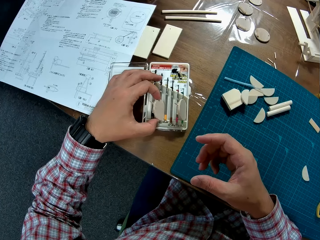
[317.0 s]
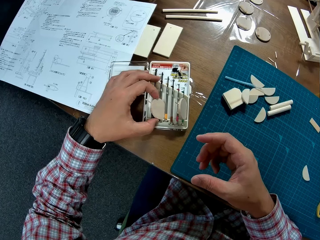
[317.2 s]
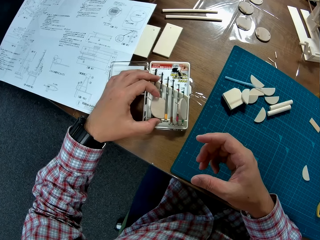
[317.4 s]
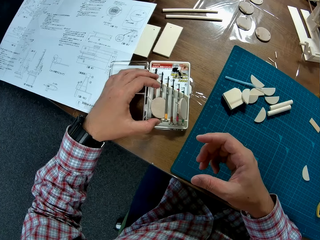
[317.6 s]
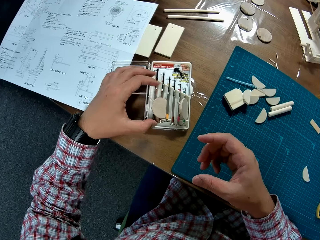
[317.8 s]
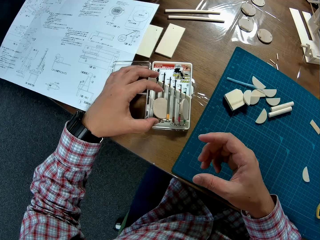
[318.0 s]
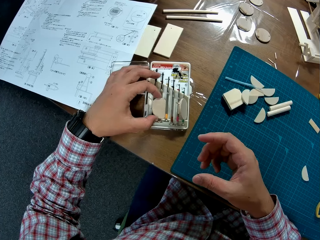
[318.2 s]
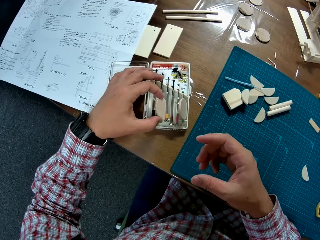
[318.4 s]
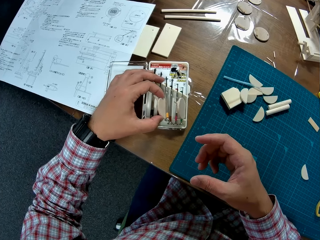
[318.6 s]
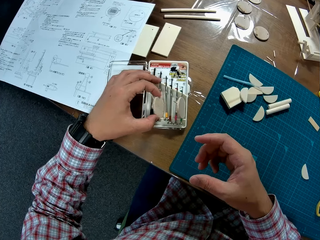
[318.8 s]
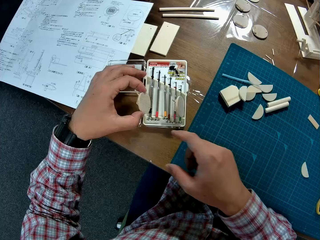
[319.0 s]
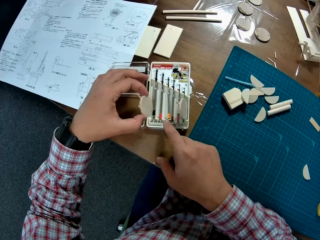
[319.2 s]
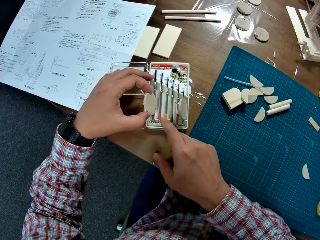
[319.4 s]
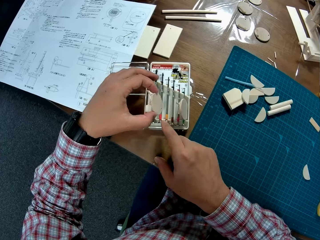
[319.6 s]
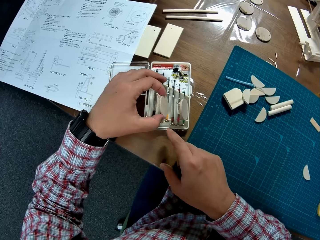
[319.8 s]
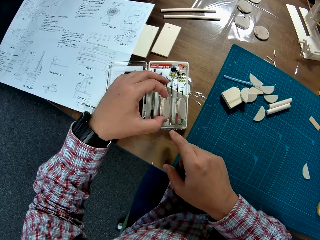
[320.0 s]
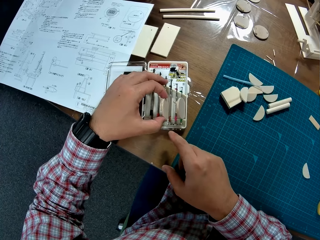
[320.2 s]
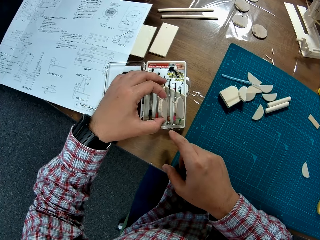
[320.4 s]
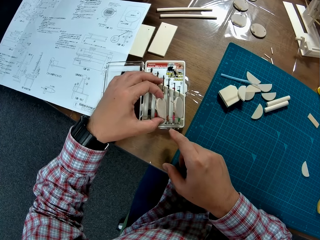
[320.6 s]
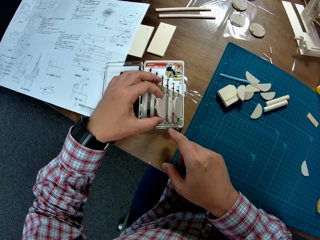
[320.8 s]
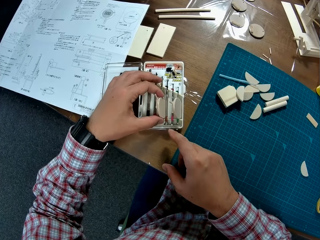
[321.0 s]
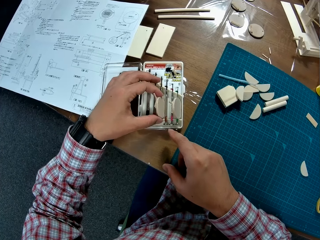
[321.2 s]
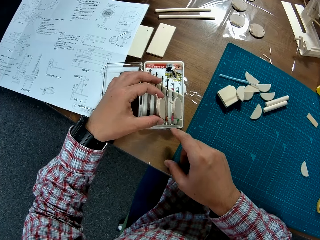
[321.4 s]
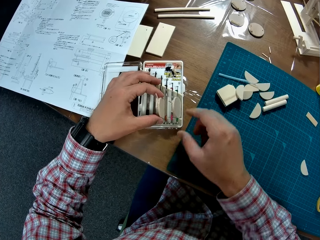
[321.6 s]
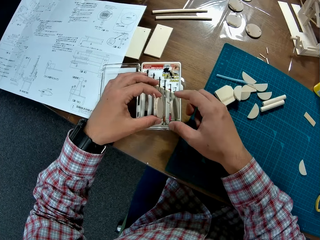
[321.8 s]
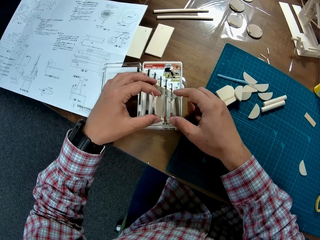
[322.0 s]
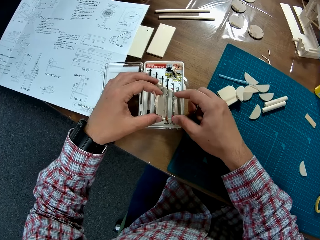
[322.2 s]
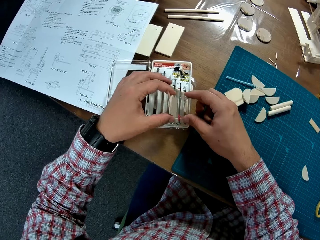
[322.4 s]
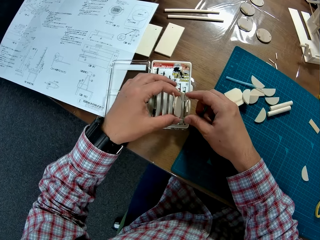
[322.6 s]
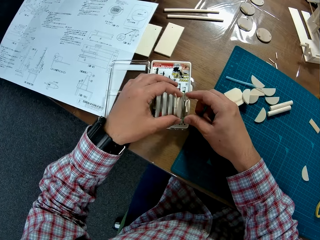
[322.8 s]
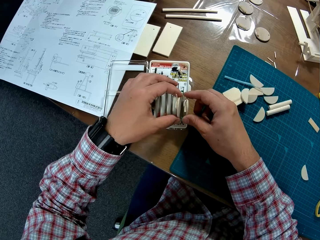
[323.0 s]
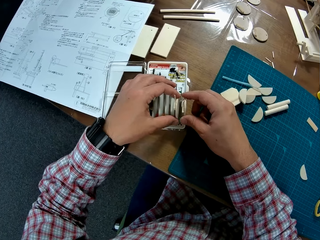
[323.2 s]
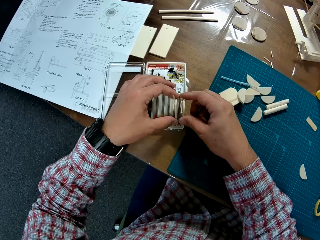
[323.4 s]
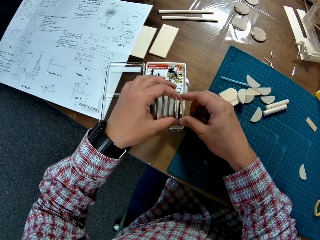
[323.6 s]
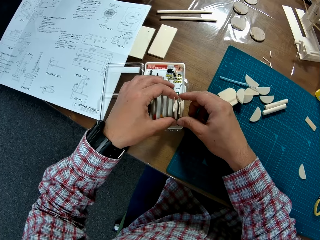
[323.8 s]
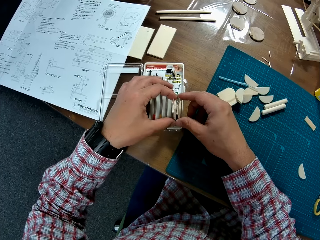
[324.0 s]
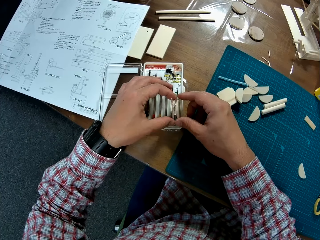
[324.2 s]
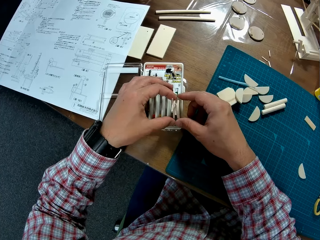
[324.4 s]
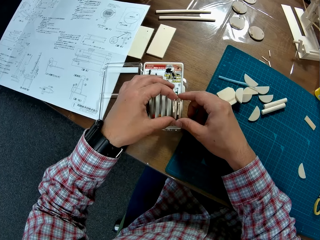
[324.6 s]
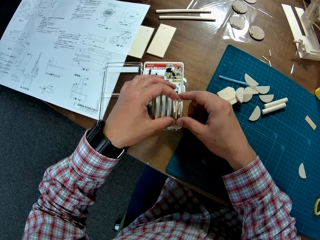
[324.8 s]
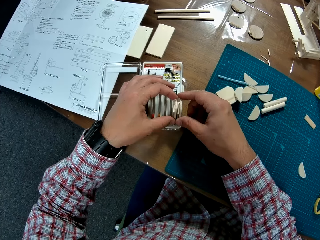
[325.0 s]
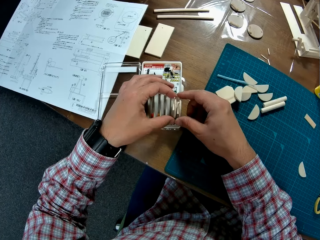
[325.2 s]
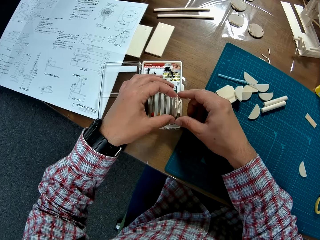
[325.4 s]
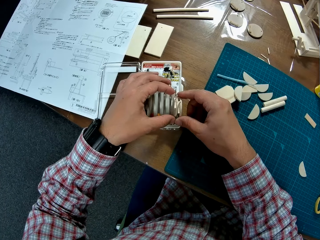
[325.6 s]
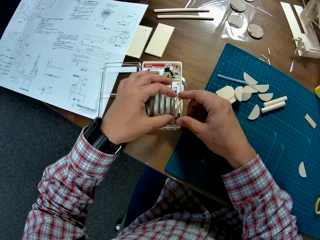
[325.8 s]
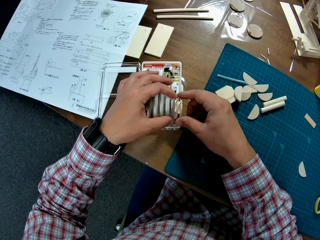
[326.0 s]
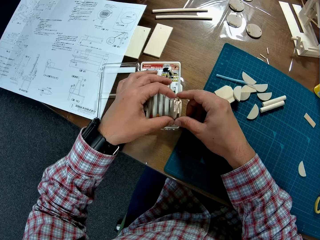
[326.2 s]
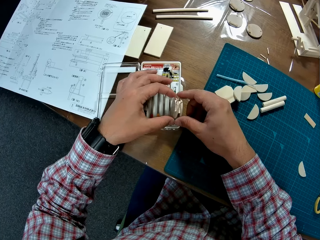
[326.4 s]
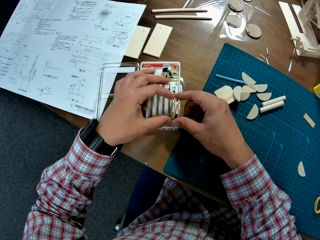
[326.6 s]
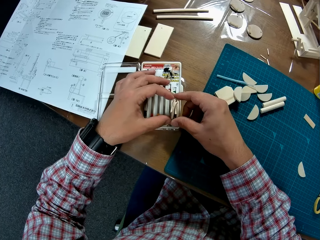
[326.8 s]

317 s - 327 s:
The camera wearer places the piggy bank on the screw pack. They arrange the plastics between the screwdrivers.

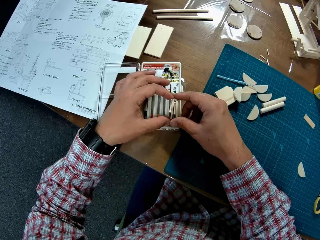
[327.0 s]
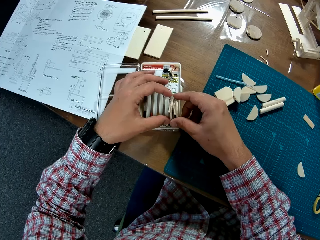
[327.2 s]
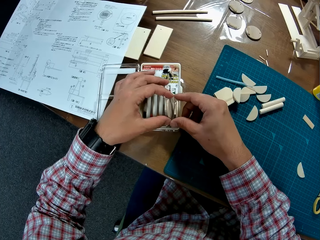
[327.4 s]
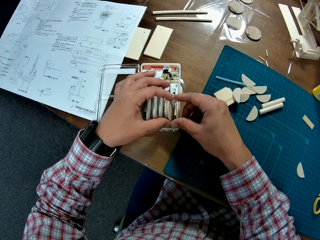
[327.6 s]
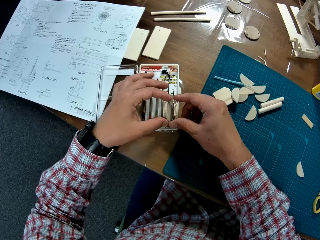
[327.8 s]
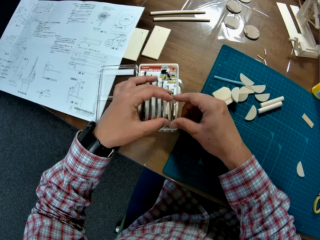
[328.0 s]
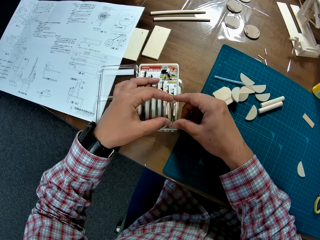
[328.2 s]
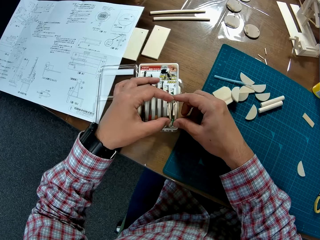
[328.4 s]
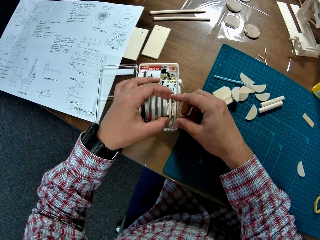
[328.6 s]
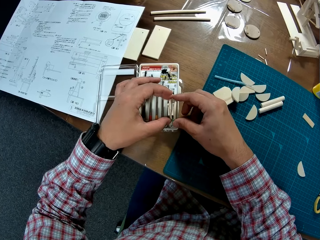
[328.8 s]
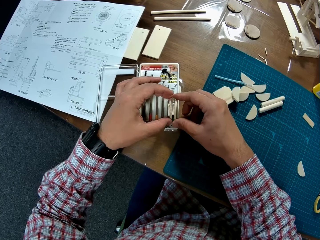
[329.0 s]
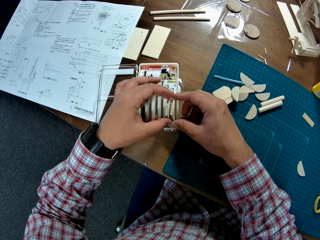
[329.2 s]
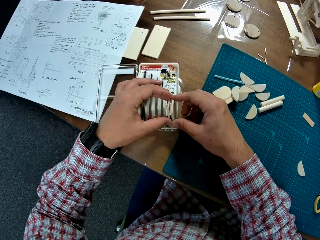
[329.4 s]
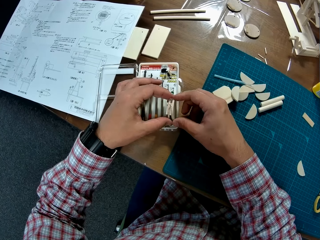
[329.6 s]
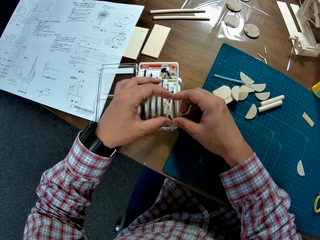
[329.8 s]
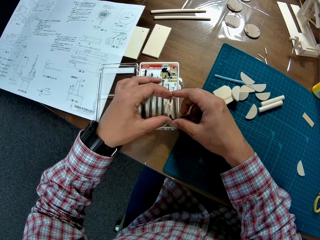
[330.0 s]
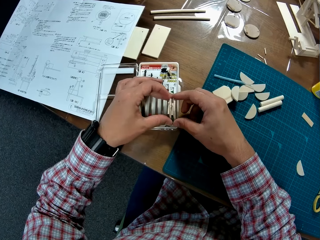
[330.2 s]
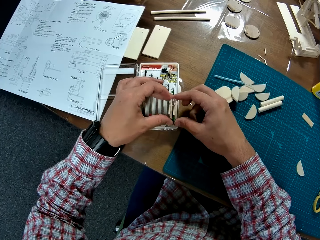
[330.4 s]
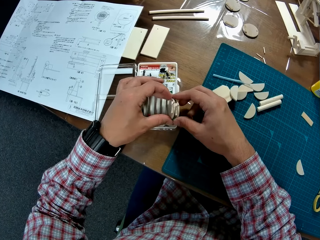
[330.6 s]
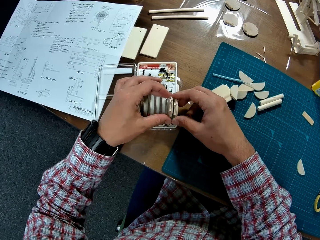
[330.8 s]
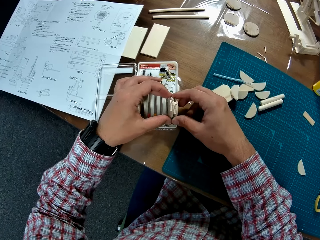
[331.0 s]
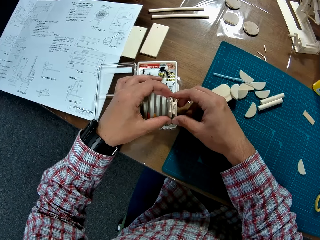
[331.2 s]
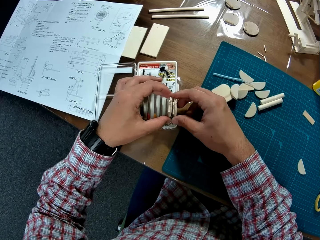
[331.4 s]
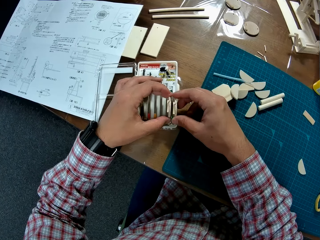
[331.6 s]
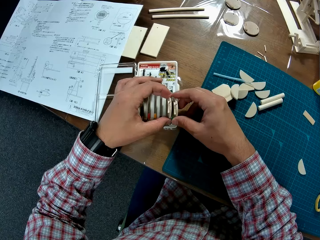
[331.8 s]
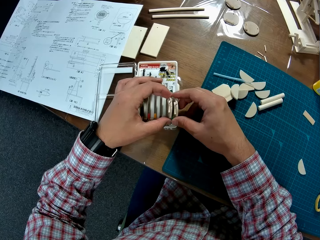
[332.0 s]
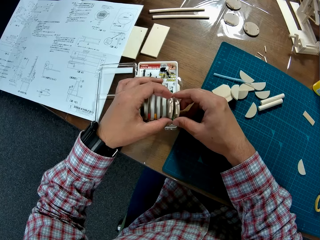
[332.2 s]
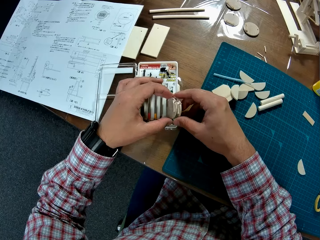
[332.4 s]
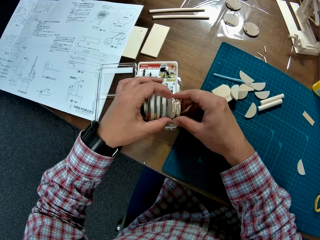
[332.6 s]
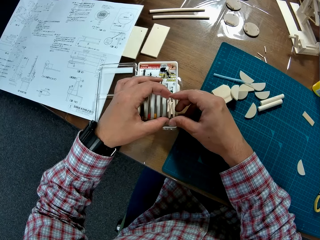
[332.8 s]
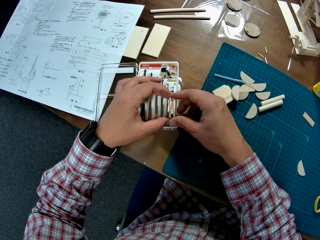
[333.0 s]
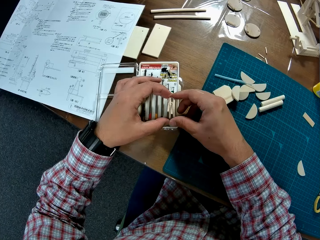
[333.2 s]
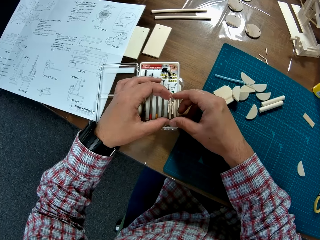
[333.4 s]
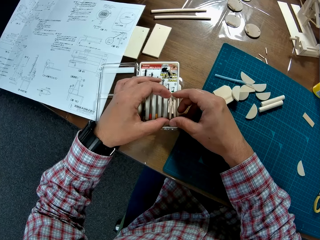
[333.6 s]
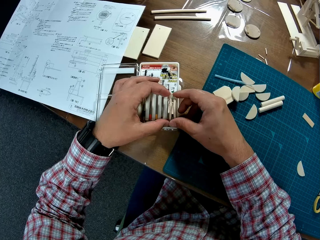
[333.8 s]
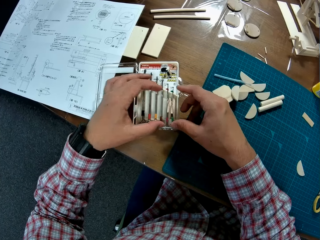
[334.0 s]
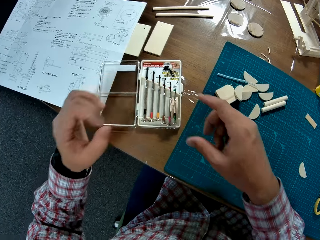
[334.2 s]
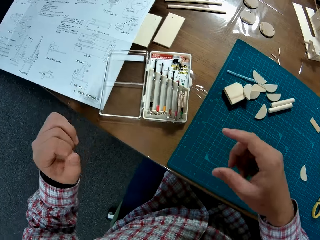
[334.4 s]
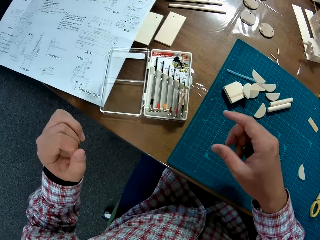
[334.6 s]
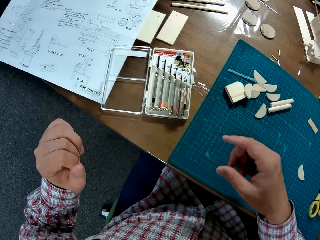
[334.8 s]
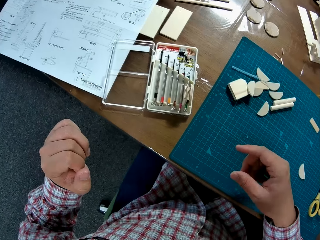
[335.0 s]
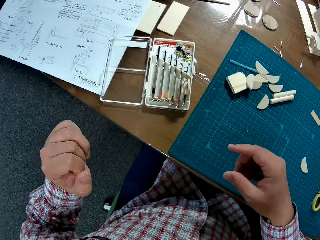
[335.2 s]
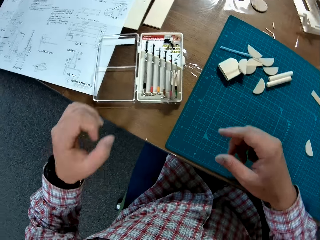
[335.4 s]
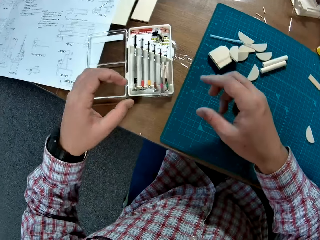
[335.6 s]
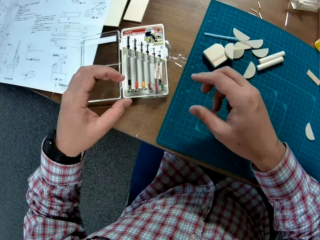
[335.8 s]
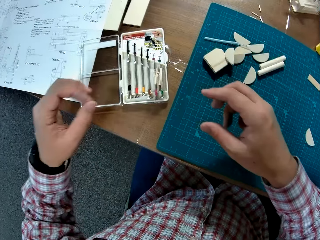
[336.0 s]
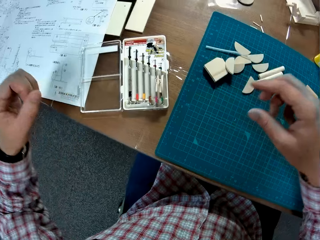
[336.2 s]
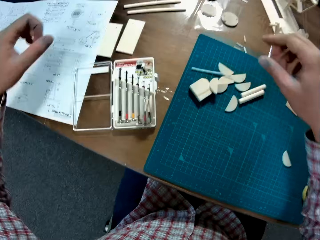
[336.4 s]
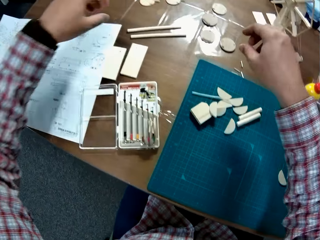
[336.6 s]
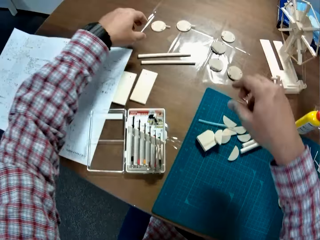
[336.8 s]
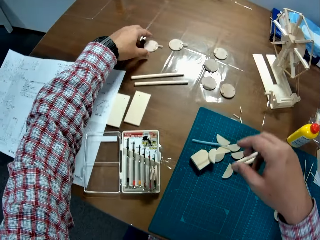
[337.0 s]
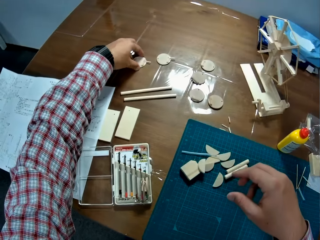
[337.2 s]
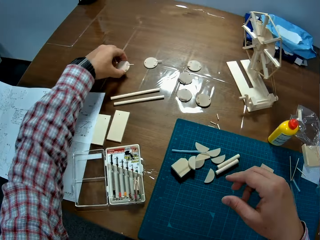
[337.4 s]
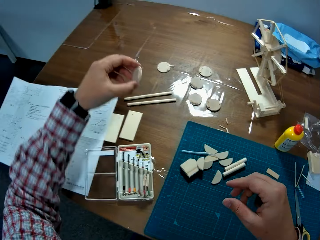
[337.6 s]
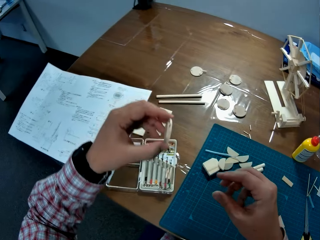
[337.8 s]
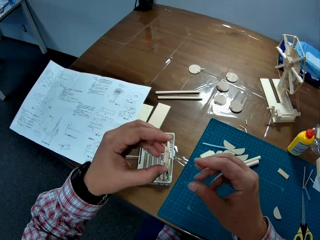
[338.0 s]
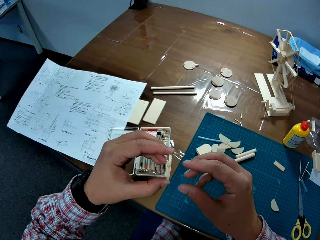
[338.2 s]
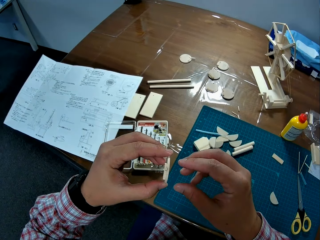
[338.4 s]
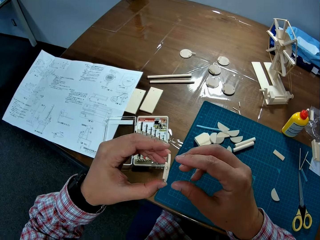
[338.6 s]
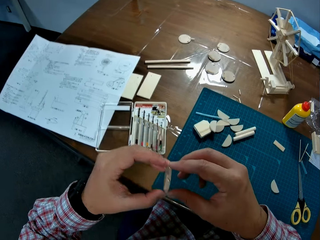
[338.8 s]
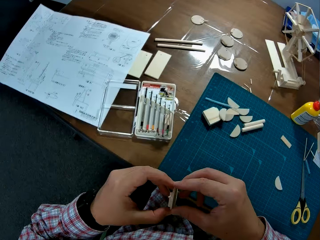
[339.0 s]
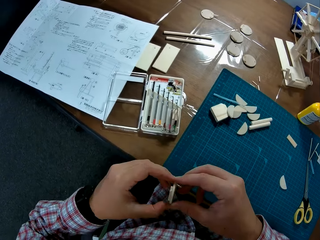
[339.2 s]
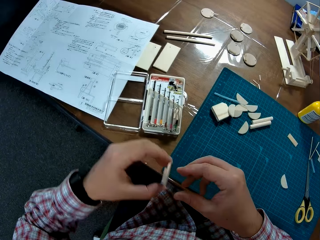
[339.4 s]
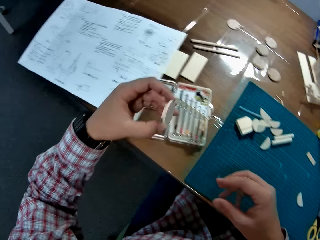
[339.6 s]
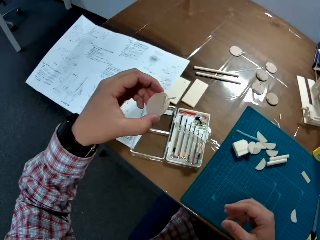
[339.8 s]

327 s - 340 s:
The camera wearer aligns the piggy bank or plastic on the screw pack. They pick up the plastic on the table.
